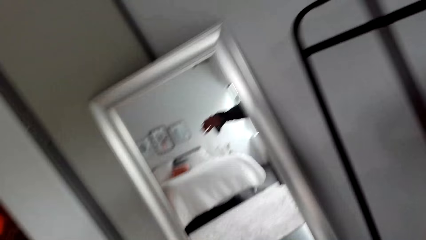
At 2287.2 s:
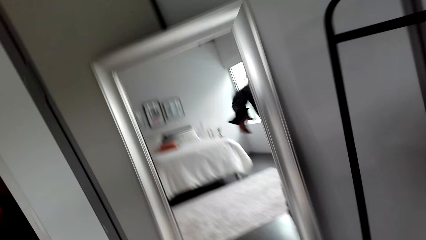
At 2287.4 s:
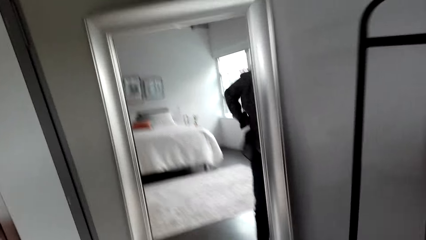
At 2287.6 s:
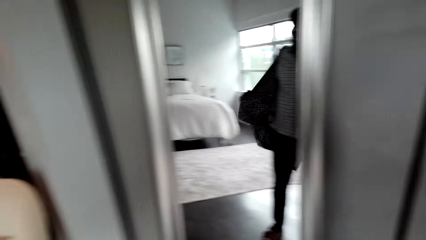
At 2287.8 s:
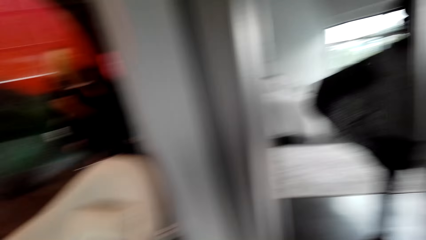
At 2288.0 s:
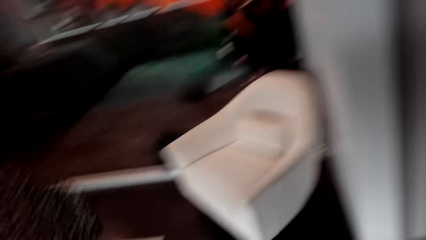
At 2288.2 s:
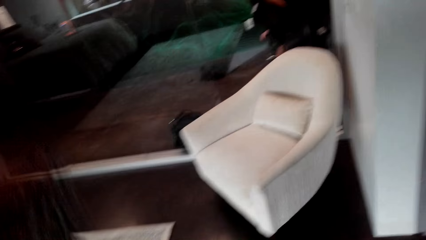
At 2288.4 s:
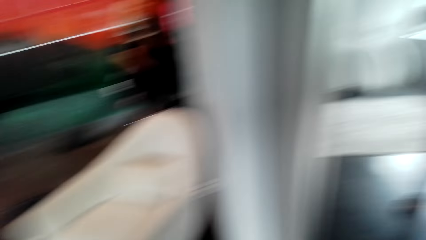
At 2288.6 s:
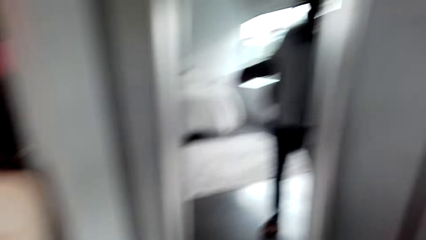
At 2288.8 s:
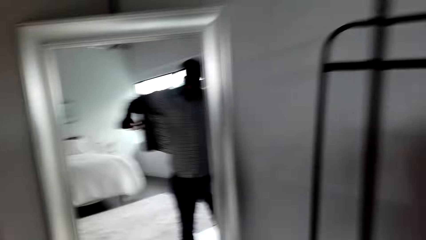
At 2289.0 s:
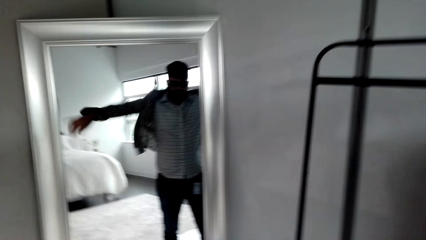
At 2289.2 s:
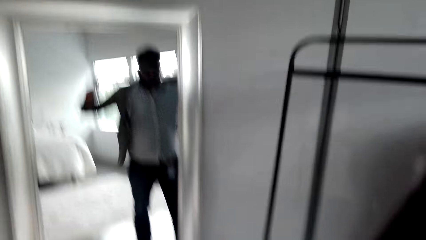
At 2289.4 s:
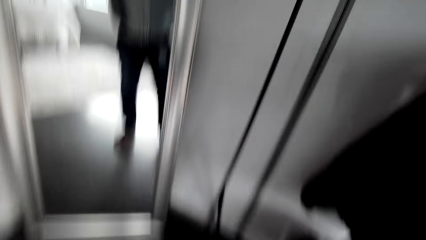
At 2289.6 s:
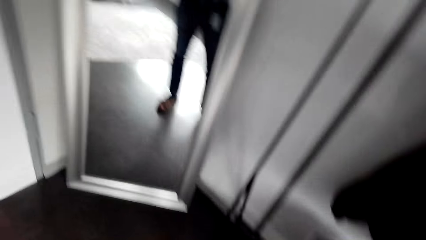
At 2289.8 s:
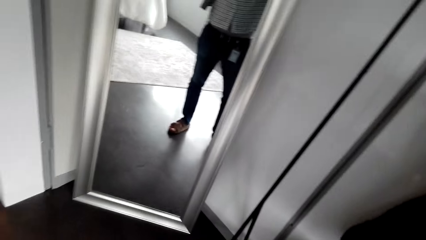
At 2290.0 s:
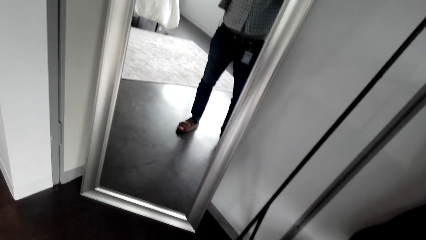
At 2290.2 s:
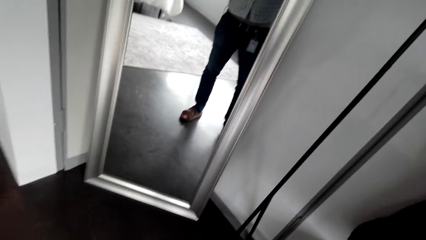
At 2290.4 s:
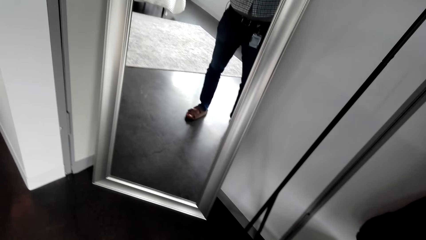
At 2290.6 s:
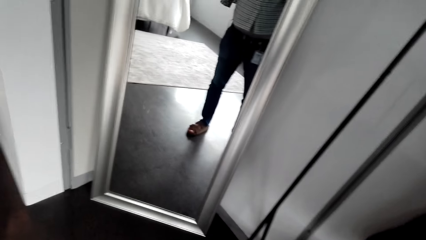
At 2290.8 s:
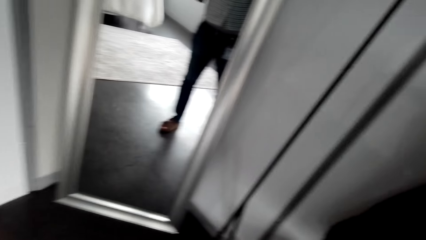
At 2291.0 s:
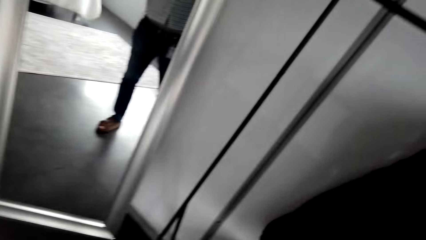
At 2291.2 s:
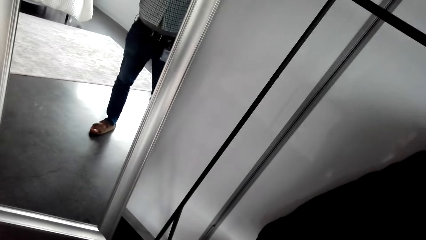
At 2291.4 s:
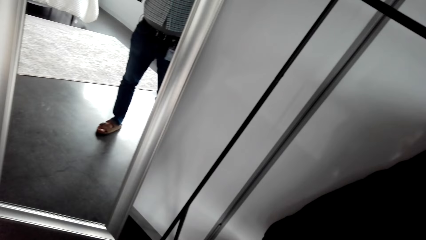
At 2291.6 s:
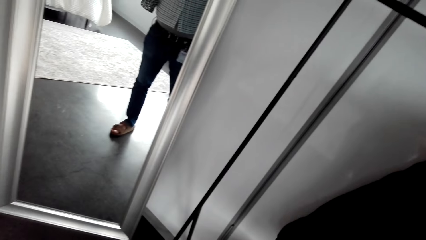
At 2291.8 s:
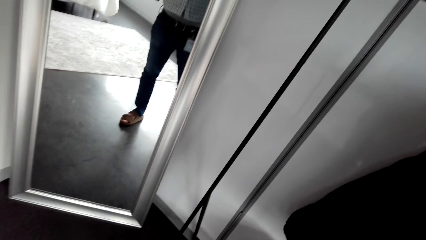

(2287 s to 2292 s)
The camera wearer puts on another shirt.

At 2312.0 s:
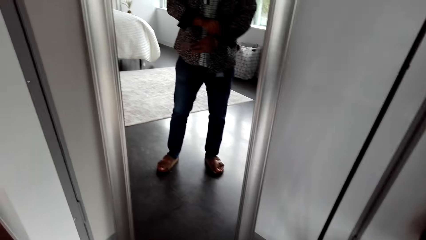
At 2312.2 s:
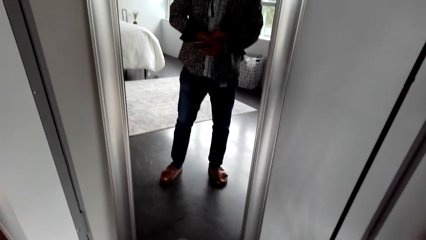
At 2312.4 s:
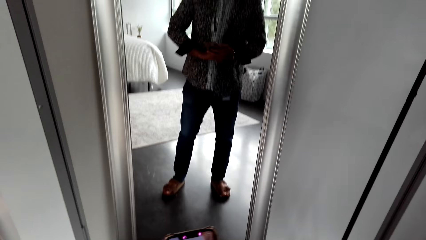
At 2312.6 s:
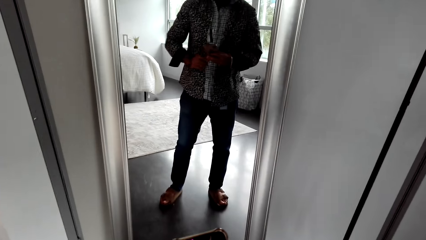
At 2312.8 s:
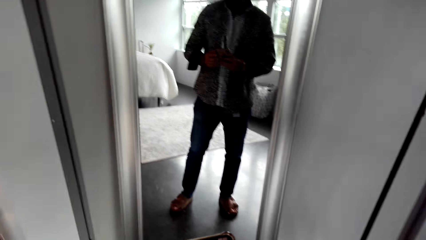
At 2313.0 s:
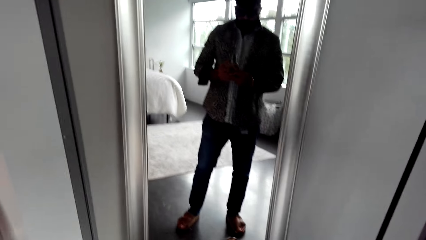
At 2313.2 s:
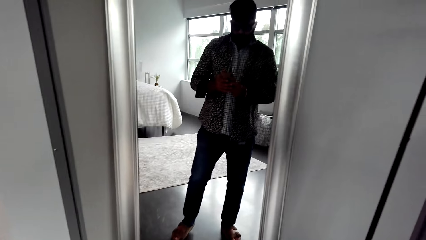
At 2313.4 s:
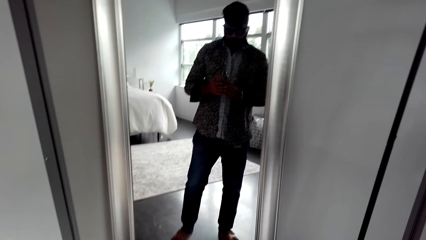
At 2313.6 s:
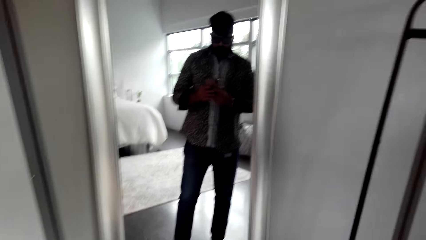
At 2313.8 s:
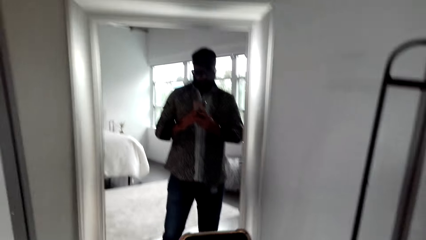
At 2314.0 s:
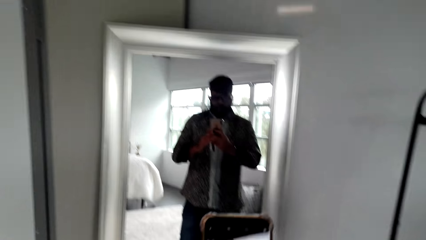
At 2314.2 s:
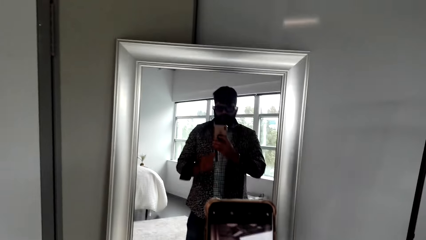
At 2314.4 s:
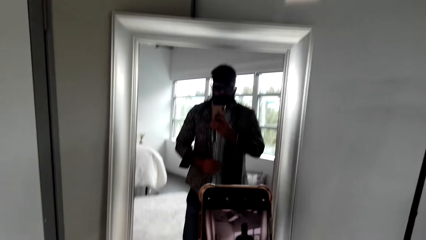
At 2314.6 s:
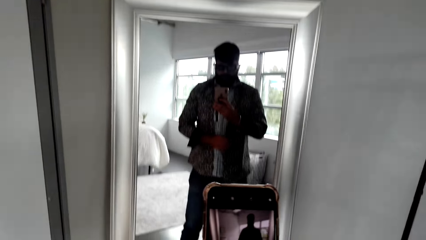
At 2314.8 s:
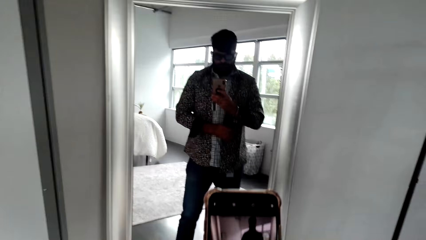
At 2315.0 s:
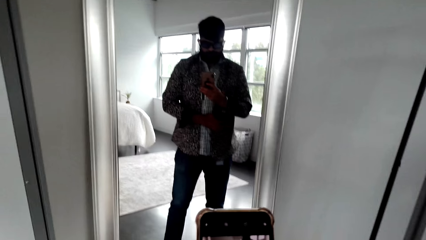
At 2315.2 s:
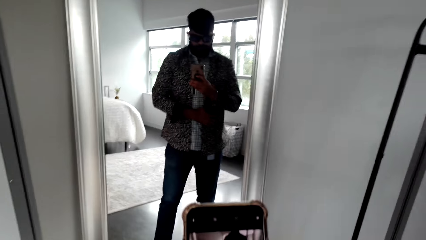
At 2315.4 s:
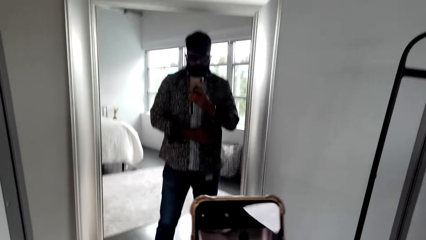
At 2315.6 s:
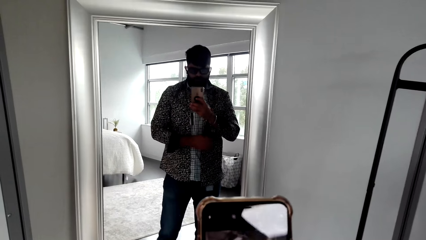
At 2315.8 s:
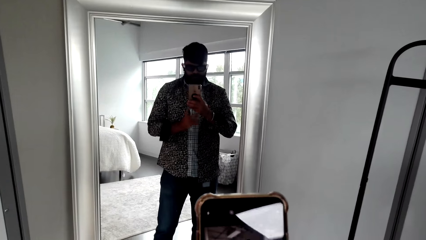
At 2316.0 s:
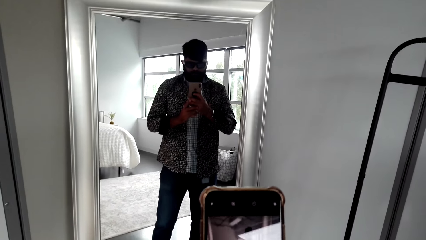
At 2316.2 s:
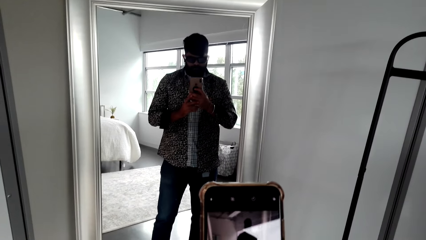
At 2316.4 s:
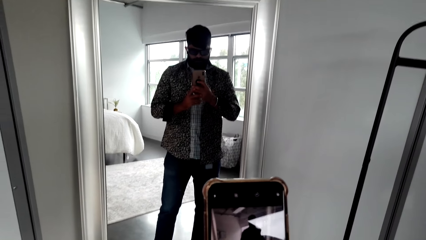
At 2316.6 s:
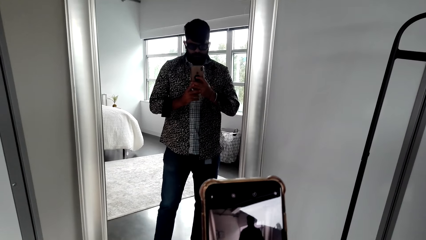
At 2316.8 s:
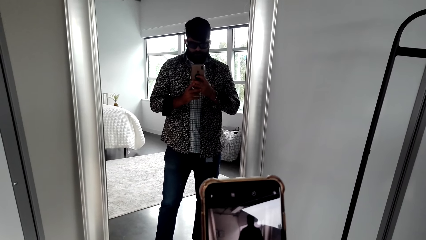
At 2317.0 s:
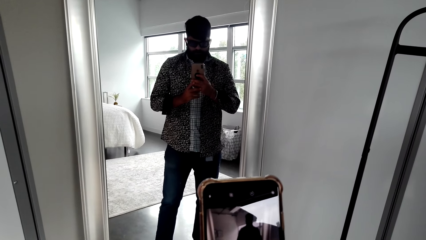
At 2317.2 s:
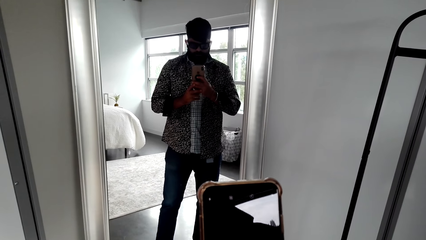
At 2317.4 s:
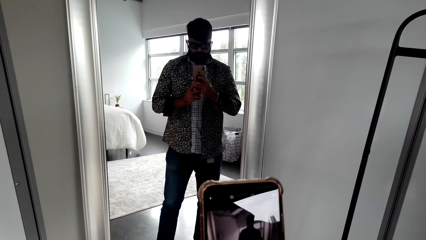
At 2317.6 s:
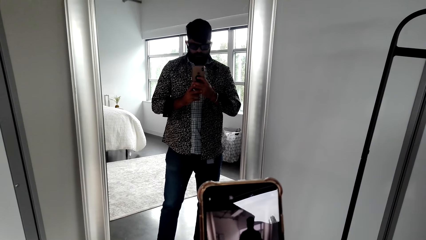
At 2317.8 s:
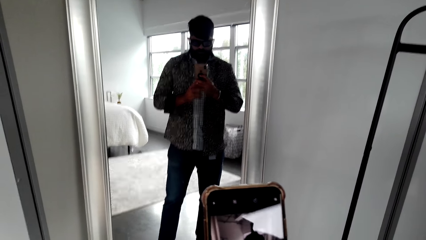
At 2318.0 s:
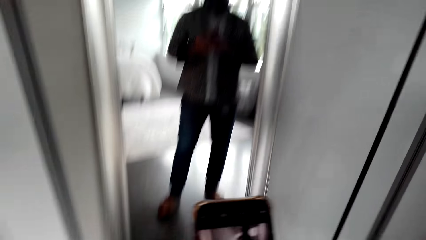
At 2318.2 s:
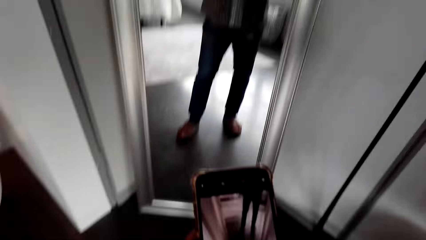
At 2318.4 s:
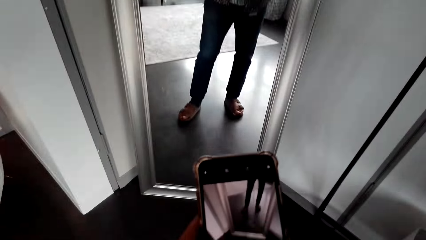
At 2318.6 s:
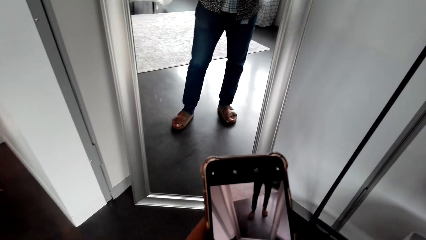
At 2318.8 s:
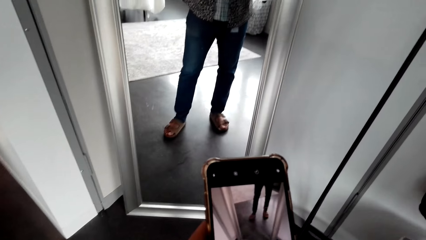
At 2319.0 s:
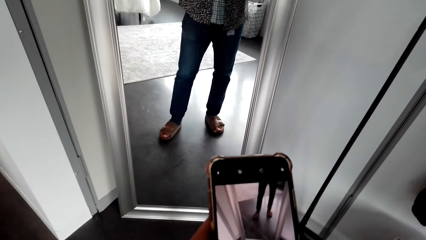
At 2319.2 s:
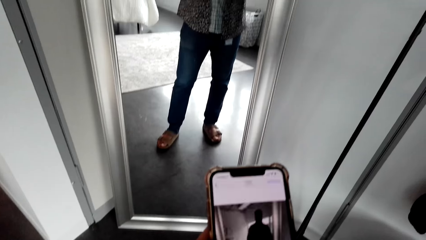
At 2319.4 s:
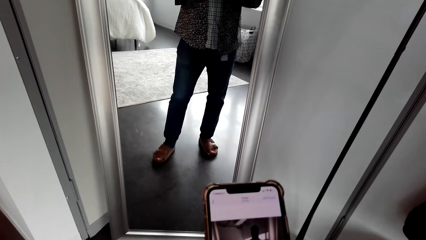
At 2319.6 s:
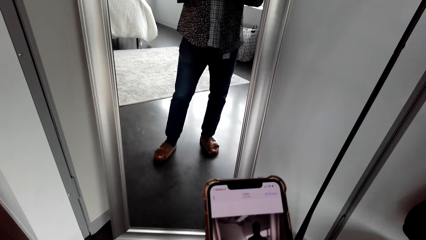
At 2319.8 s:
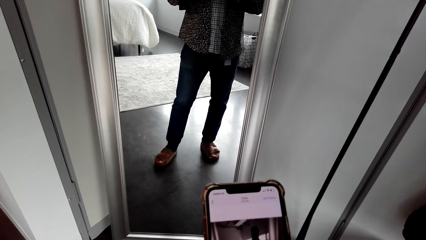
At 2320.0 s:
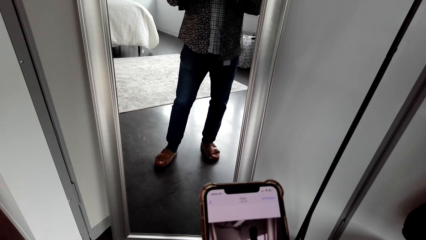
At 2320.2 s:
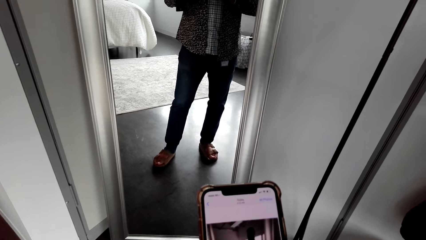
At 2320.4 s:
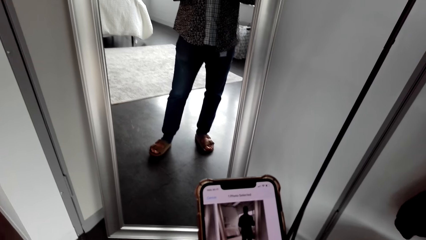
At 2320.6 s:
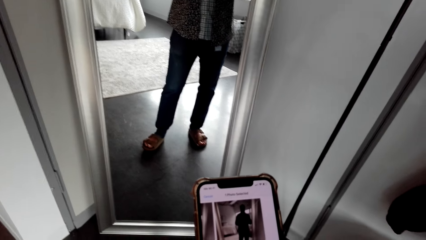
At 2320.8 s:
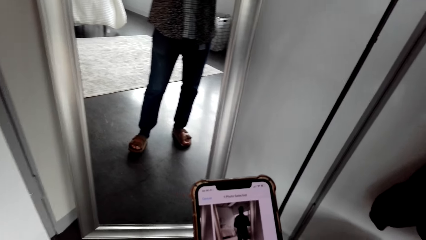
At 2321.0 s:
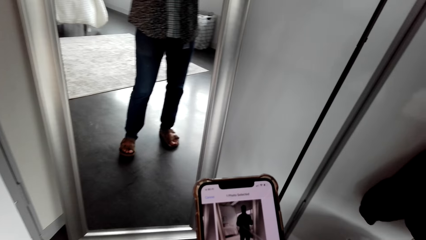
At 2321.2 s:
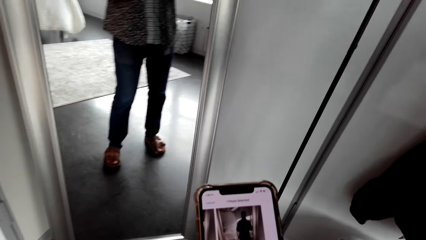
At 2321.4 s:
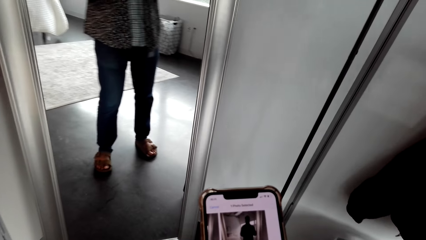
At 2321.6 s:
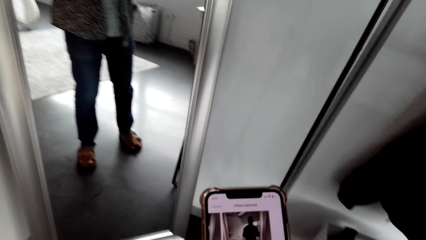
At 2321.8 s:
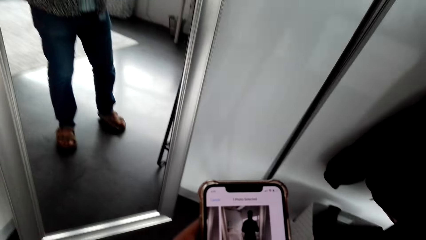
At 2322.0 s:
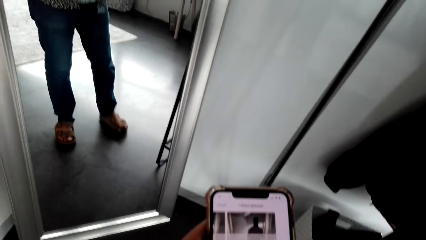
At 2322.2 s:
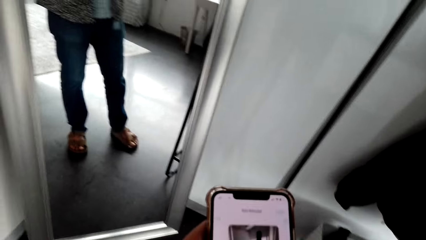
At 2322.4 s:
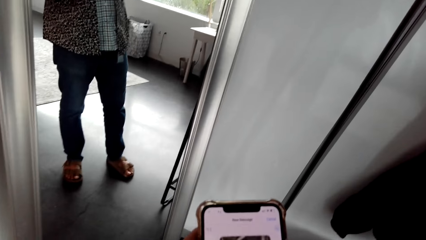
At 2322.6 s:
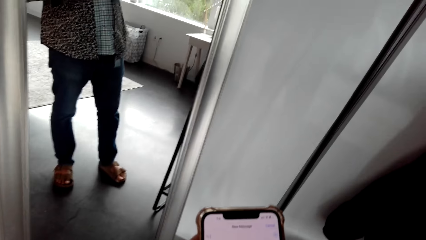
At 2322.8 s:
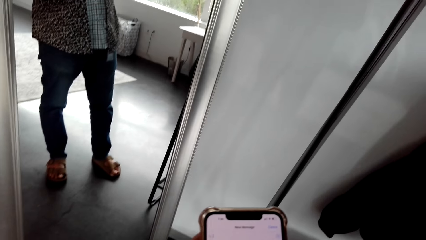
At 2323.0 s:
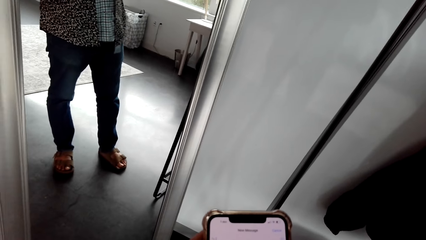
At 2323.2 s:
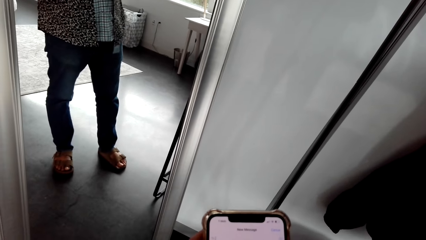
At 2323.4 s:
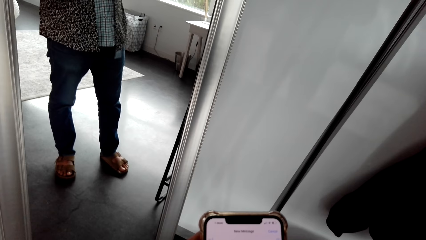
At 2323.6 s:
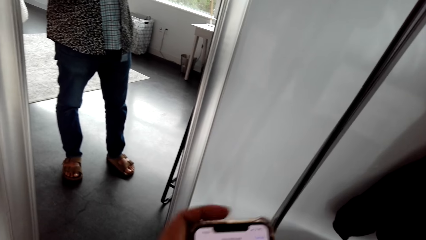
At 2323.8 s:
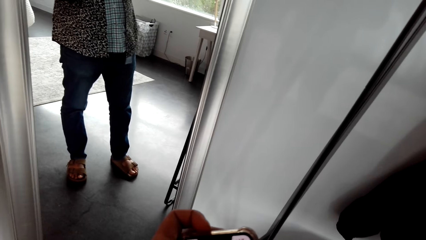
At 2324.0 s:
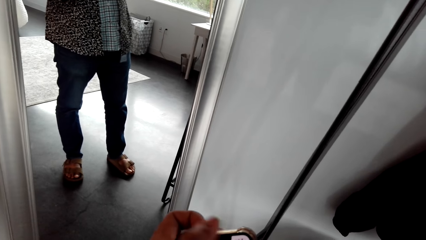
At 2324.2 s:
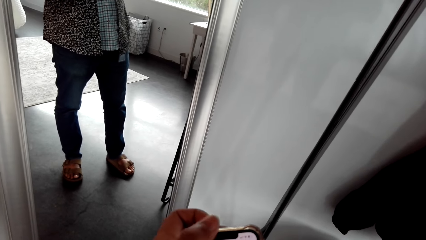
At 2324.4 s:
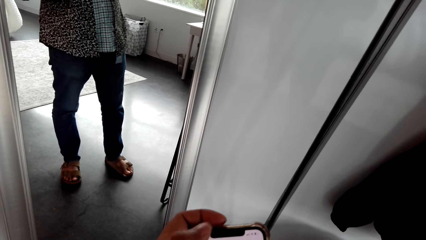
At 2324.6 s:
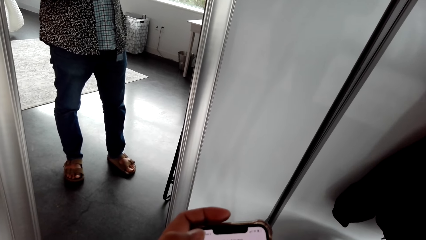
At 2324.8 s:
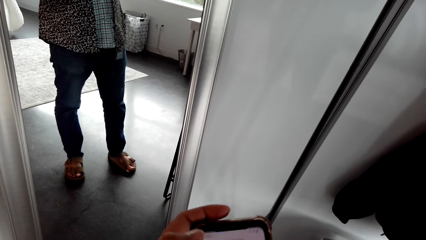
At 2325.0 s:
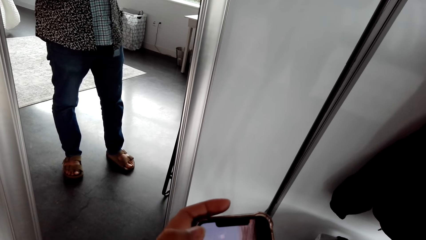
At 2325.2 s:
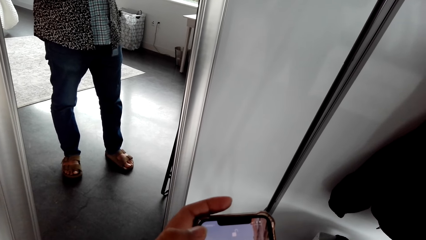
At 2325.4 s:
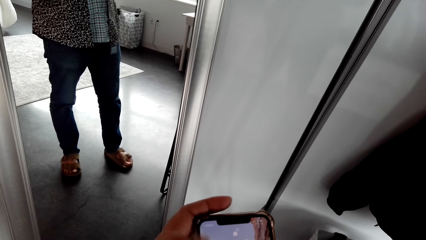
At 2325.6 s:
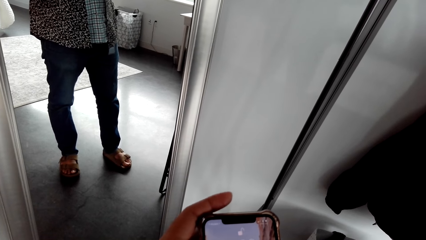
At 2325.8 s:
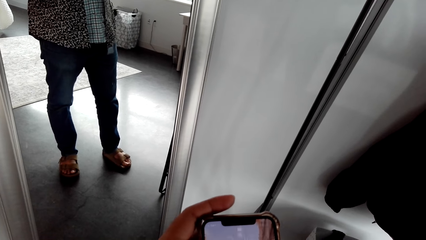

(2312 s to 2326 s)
The camera wearer takes a picture with the phone in front of a mirror. They look at the phone.
